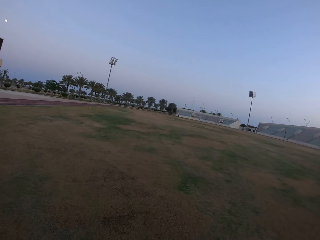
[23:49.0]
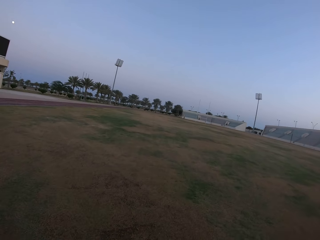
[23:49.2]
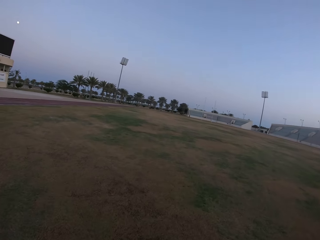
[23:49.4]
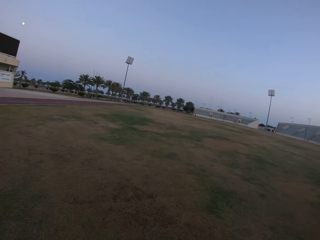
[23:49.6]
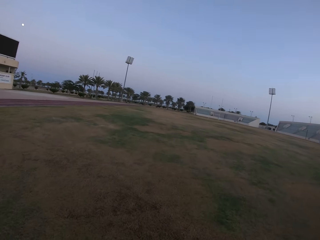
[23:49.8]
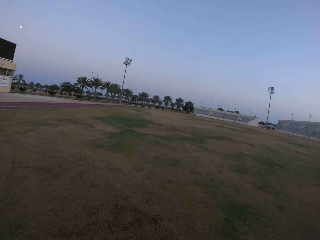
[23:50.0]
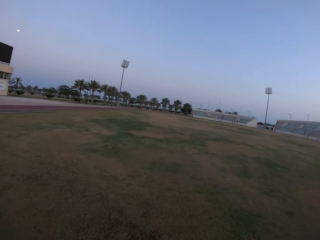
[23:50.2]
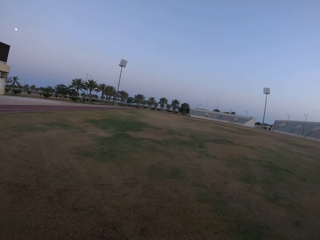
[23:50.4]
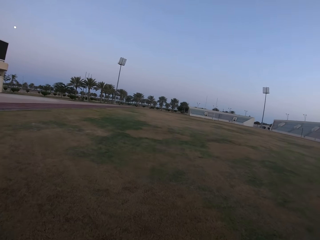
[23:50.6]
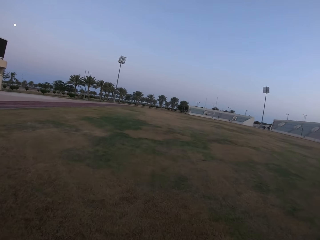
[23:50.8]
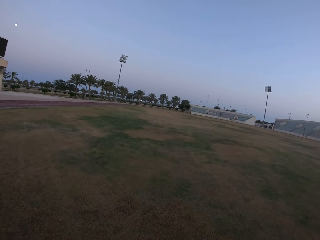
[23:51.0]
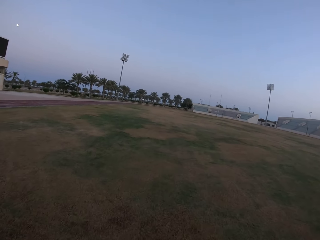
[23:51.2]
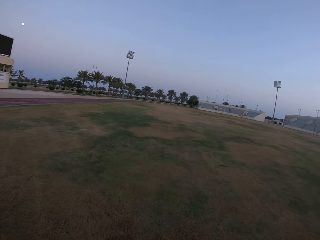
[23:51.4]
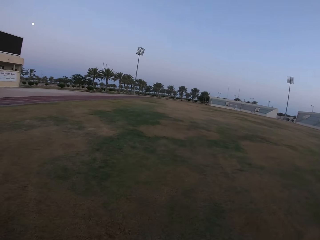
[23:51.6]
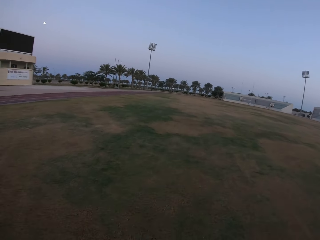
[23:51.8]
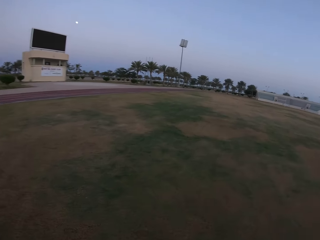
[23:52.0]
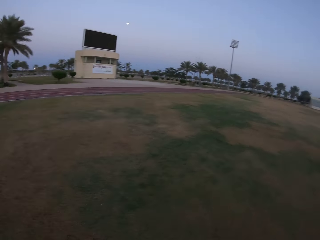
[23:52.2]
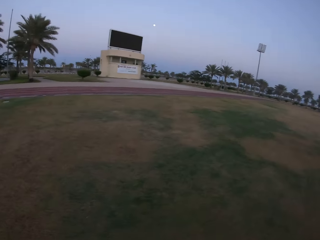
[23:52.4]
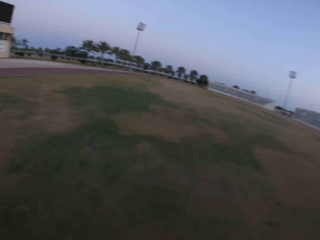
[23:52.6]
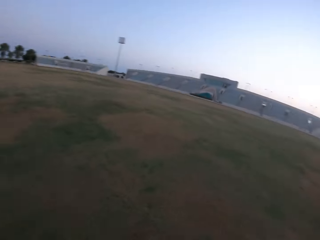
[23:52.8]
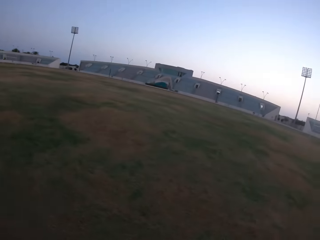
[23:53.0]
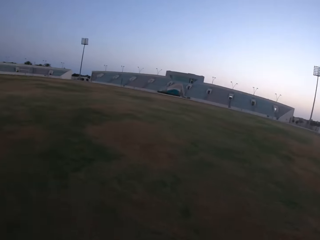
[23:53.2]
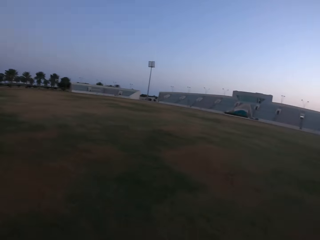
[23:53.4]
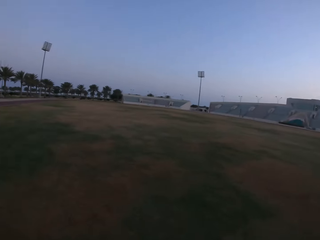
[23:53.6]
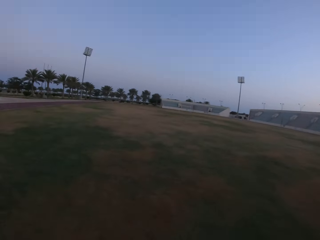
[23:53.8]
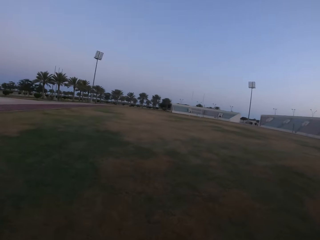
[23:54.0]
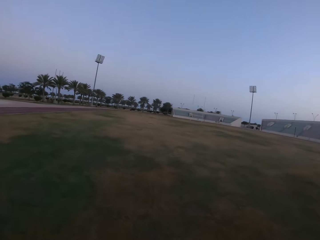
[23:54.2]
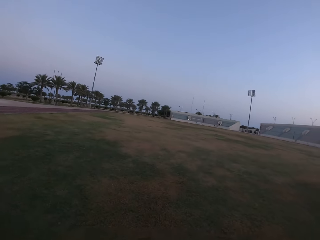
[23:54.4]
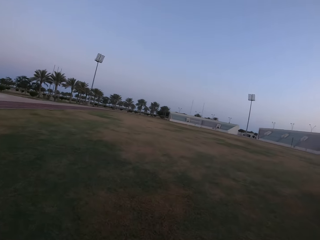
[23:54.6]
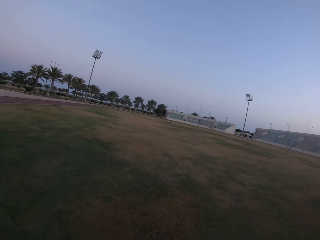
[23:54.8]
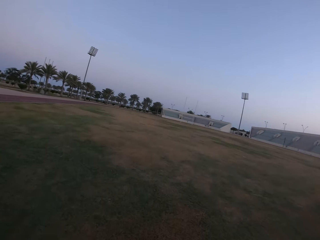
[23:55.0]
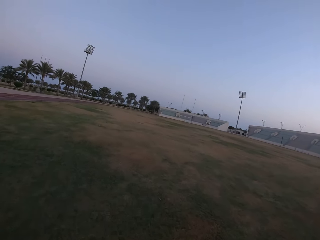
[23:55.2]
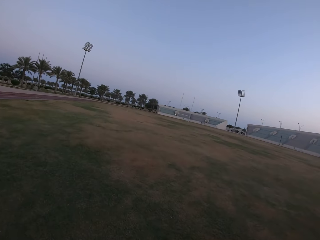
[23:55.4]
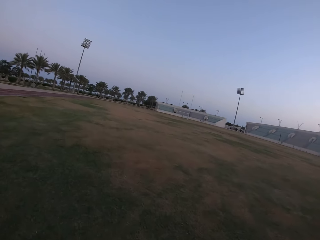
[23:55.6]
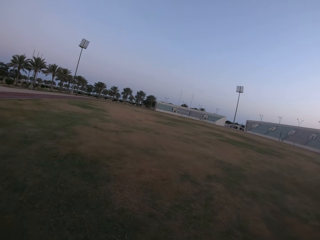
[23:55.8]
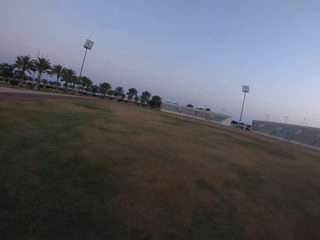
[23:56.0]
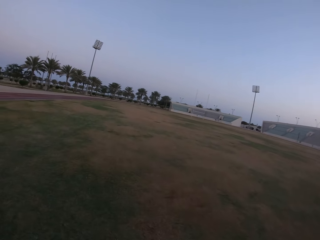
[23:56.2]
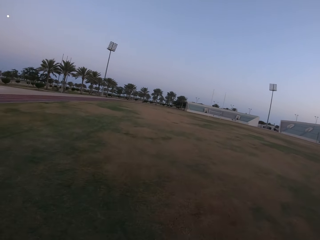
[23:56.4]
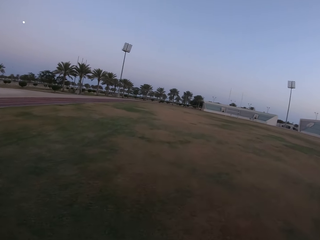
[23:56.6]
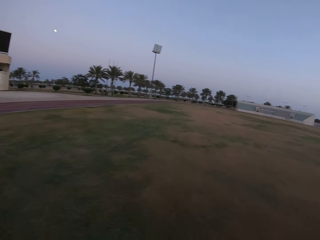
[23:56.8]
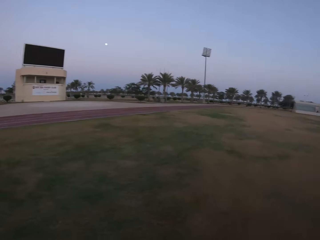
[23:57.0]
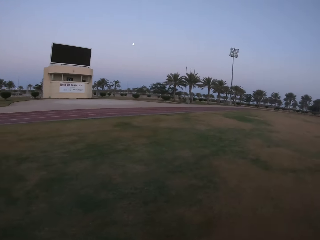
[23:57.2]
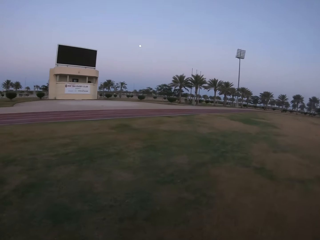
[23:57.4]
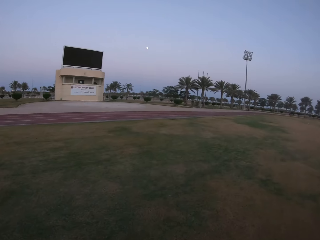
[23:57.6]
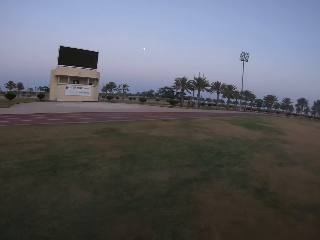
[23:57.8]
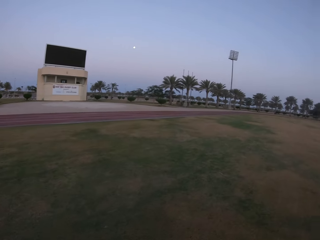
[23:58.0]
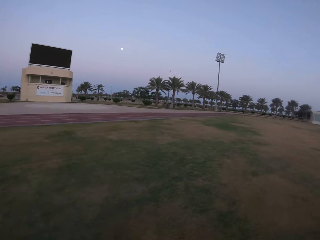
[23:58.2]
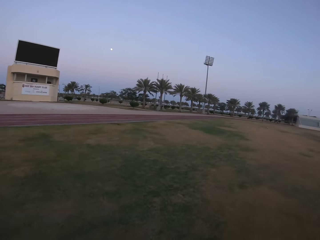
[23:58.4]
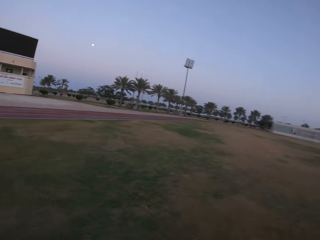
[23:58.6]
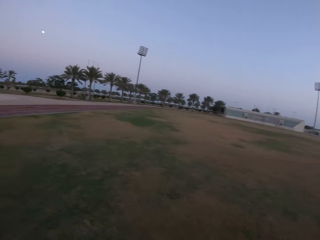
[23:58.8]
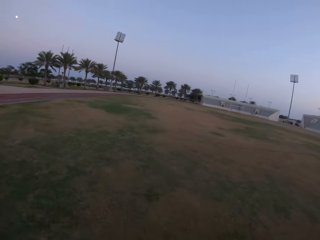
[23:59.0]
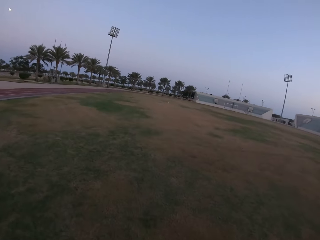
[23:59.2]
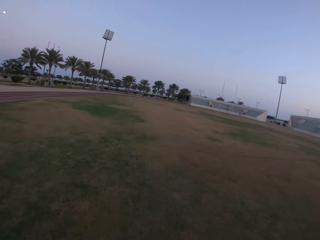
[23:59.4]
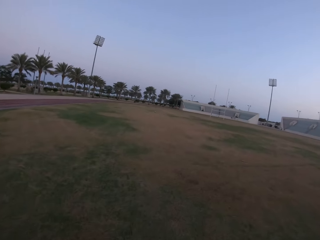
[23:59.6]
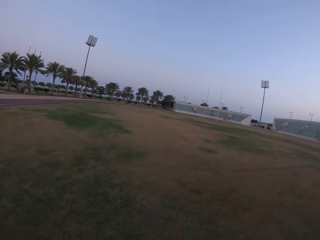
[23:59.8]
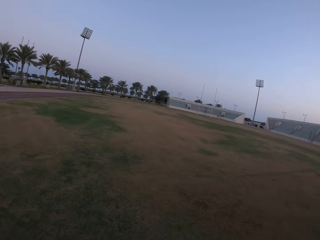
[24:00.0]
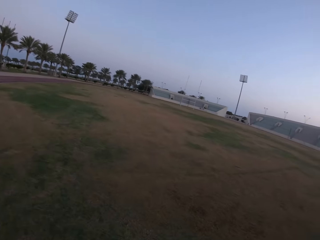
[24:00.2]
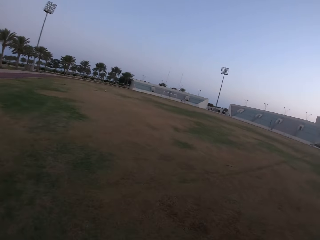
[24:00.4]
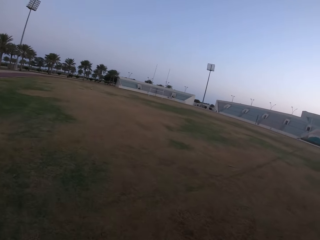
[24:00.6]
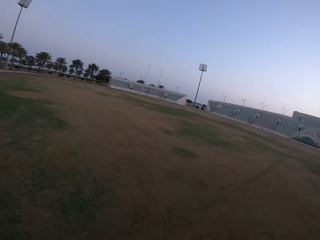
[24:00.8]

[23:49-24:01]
The camera wearer runs in the field.

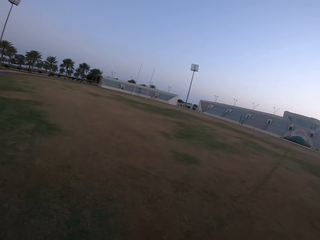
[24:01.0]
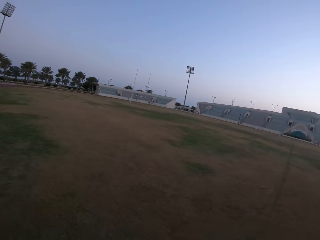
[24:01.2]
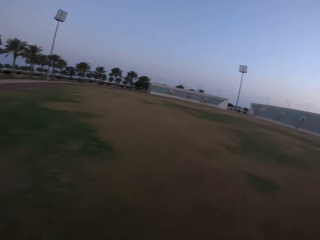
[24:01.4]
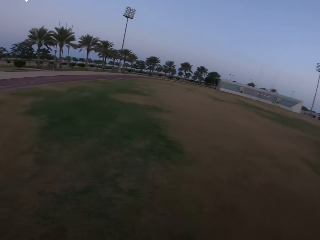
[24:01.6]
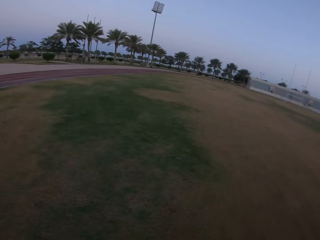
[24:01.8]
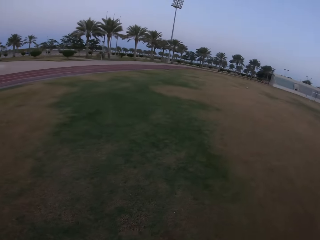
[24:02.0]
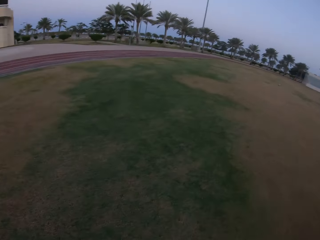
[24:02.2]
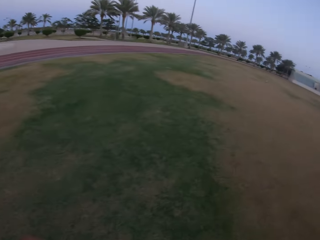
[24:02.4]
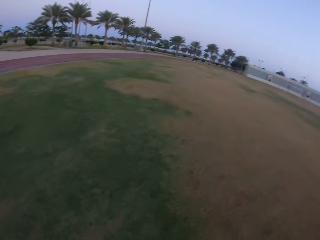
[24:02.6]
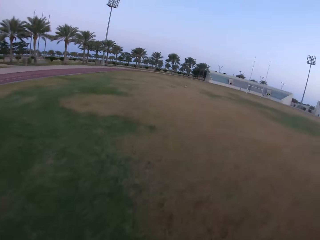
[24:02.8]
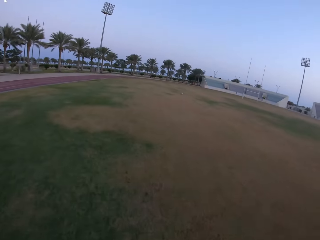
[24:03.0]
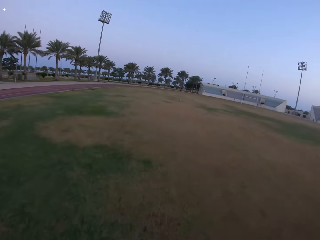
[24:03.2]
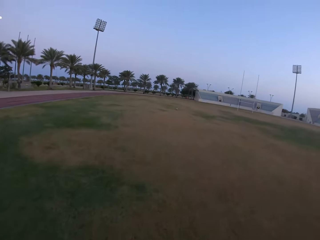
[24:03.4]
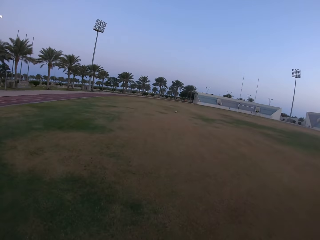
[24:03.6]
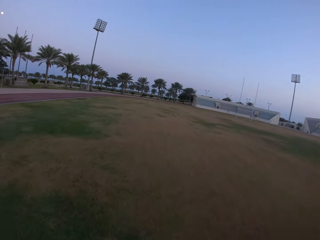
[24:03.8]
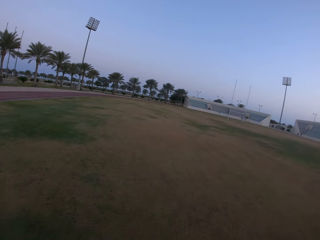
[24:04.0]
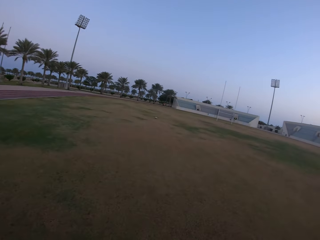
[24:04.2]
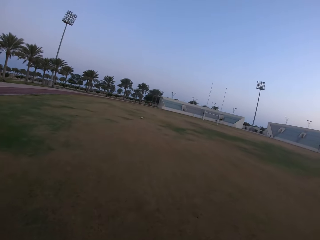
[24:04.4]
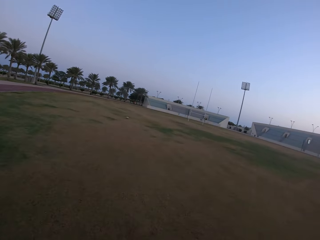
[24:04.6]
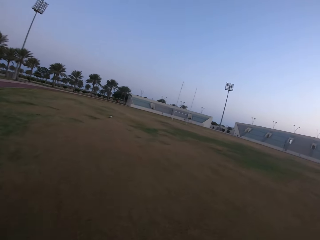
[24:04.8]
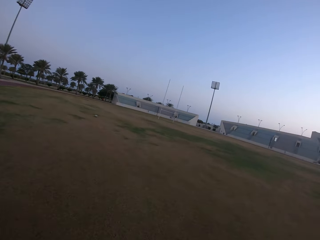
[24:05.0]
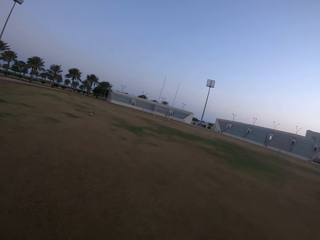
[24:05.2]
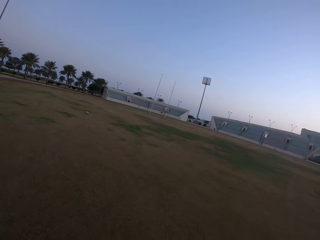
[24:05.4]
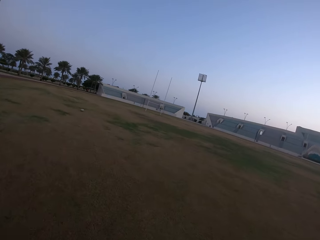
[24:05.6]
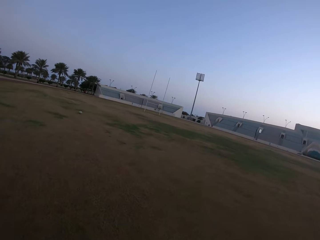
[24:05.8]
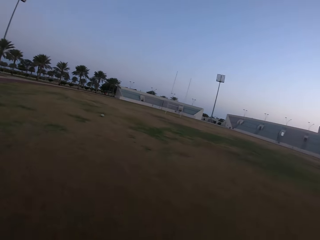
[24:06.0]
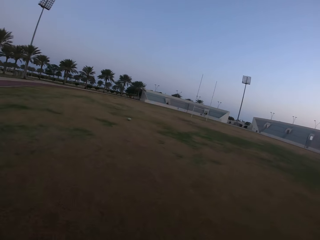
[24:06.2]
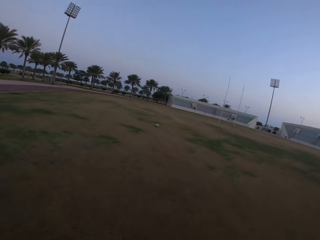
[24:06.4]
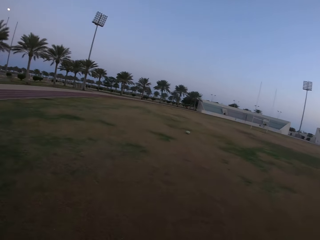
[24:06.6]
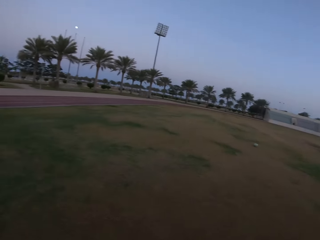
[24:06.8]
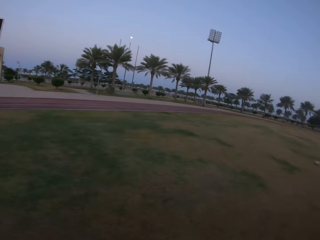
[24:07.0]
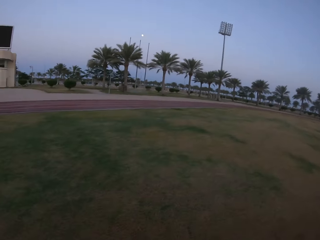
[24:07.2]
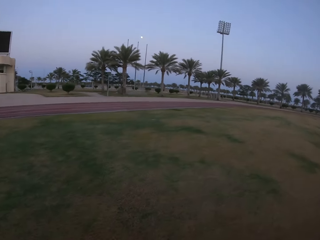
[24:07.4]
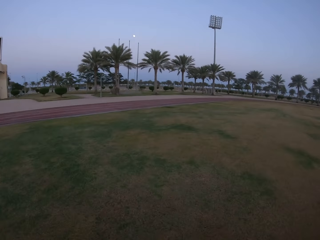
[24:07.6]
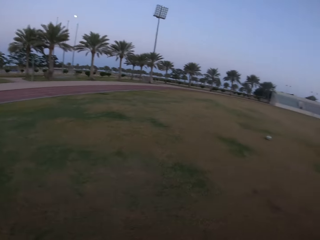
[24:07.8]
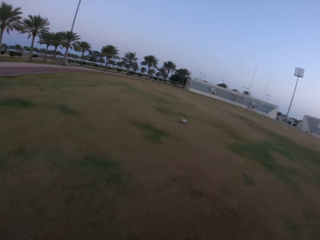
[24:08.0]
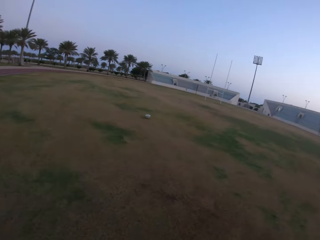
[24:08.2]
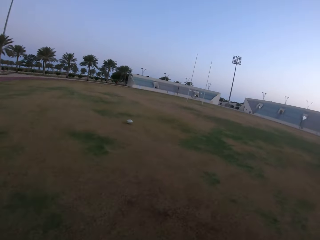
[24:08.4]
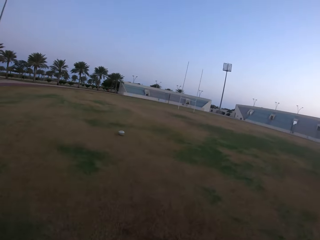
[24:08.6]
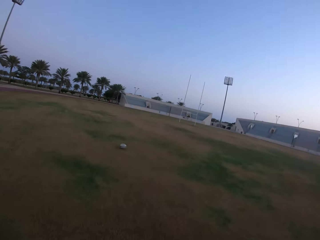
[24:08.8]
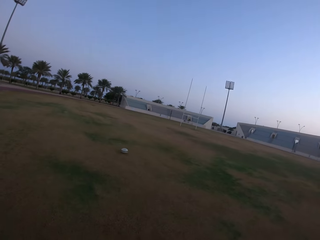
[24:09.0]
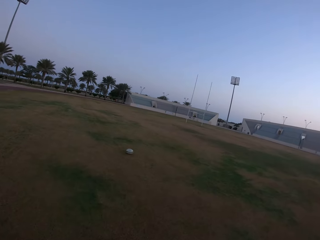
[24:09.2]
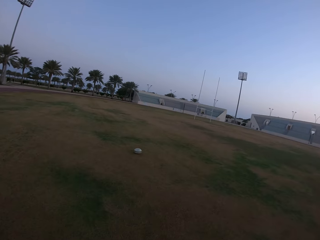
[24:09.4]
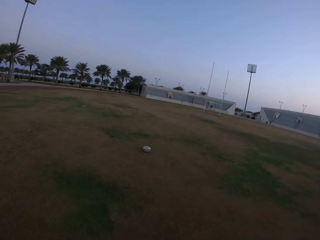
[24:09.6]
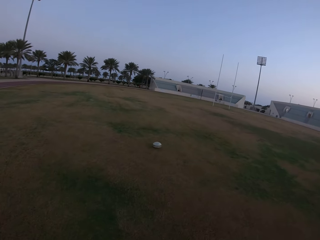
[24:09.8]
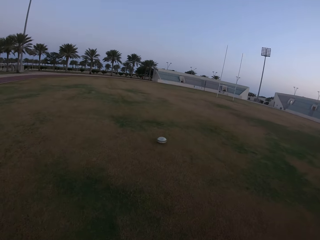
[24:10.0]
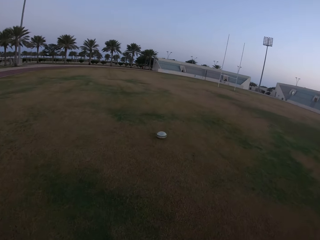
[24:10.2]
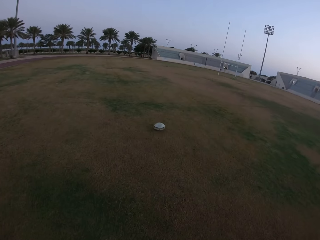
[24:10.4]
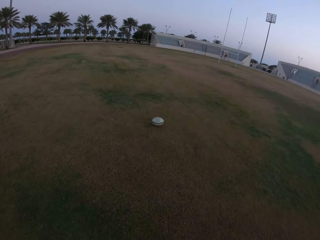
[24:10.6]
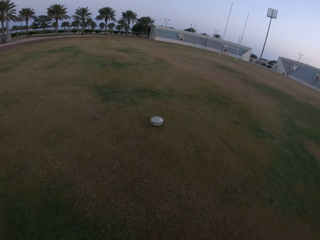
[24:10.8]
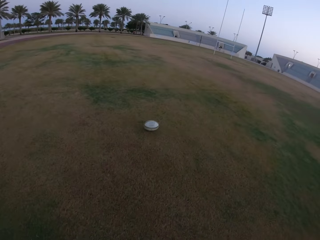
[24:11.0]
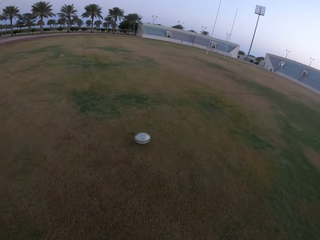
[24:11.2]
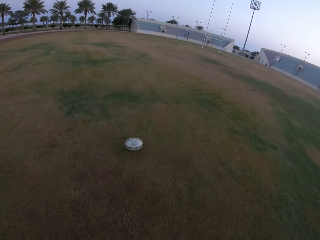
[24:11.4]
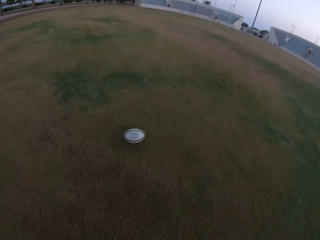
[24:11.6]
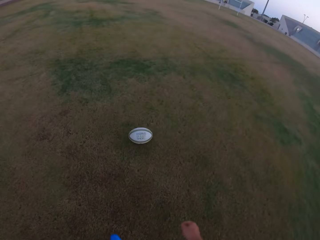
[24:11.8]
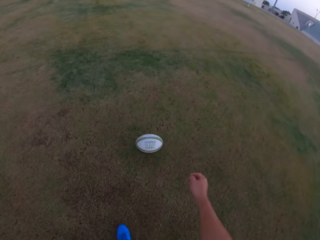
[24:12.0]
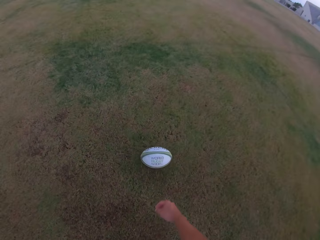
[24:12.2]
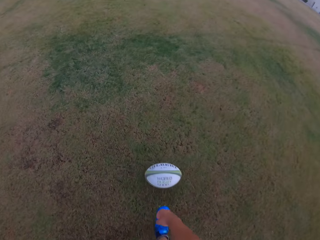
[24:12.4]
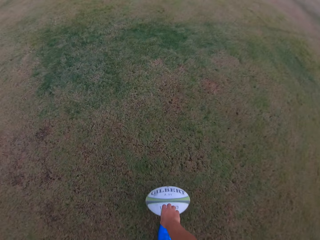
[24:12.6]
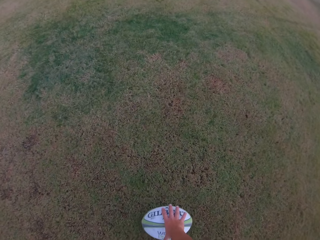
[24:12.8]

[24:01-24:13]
The camera wearer walks towards the ball.
